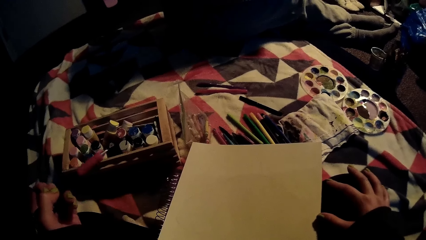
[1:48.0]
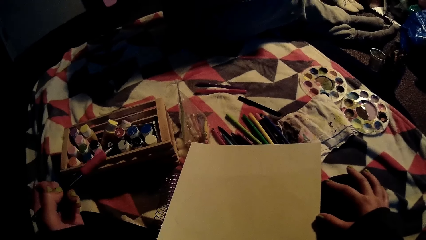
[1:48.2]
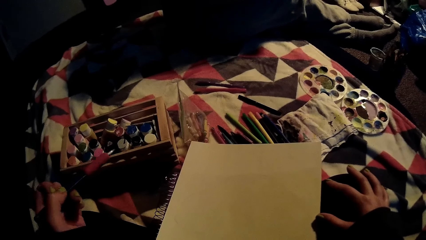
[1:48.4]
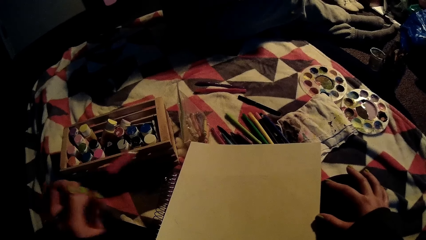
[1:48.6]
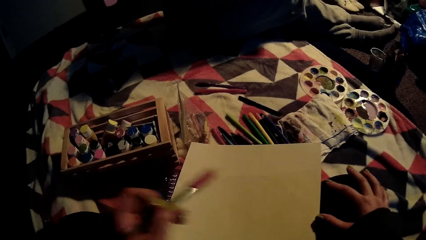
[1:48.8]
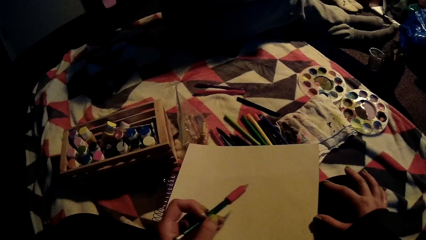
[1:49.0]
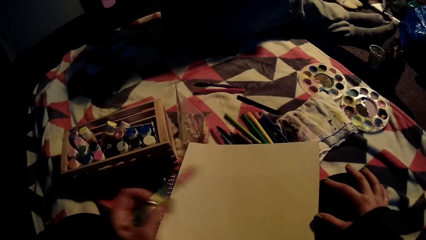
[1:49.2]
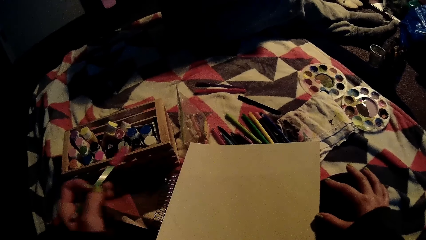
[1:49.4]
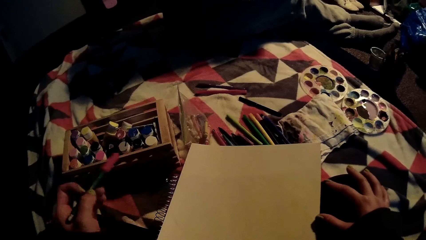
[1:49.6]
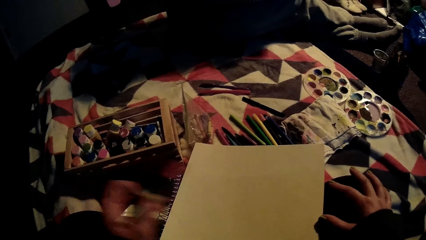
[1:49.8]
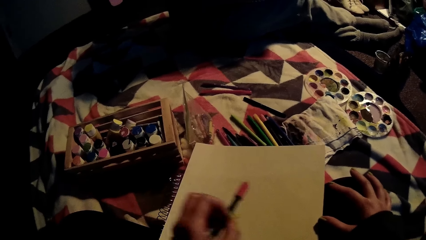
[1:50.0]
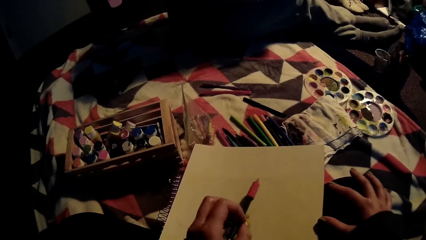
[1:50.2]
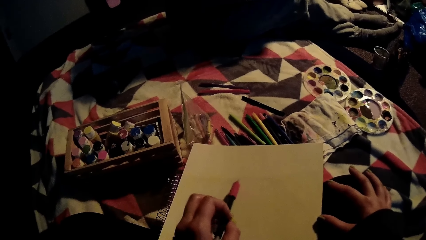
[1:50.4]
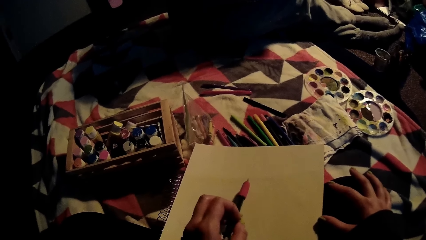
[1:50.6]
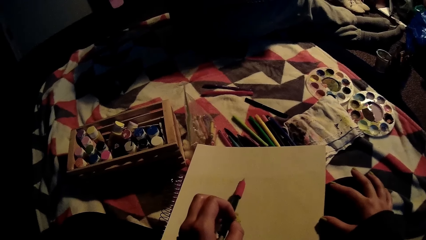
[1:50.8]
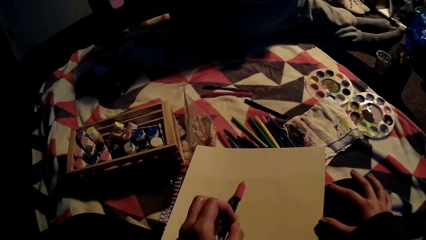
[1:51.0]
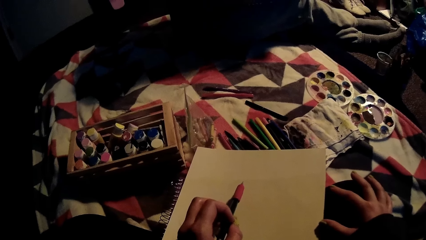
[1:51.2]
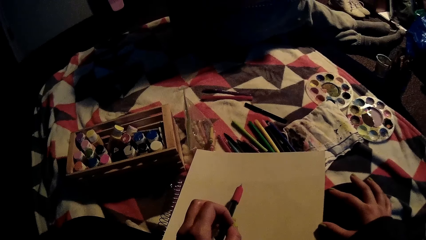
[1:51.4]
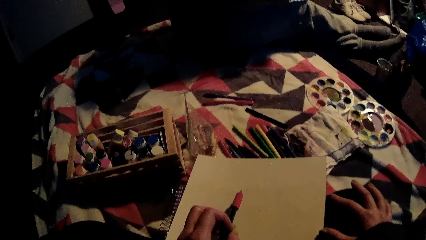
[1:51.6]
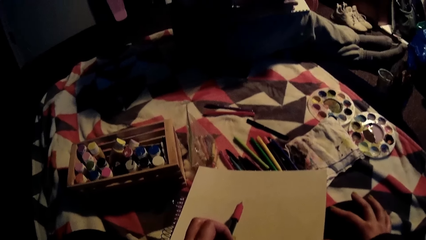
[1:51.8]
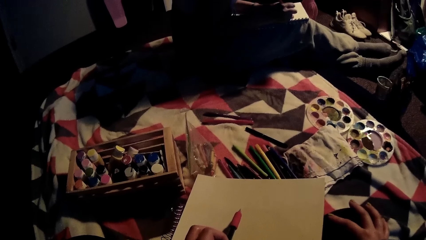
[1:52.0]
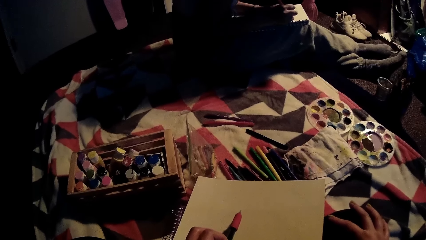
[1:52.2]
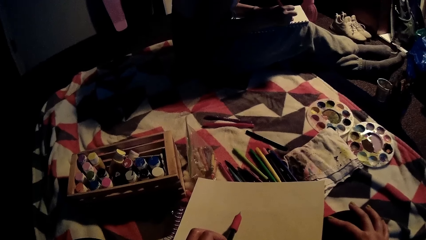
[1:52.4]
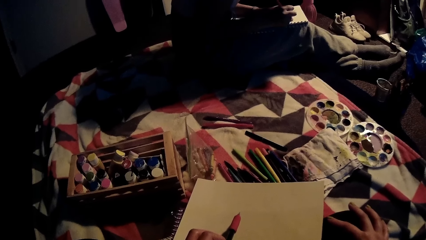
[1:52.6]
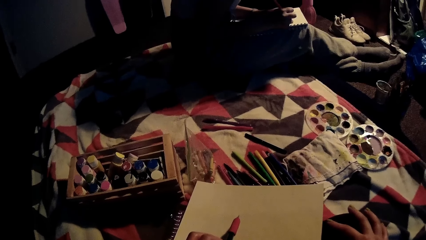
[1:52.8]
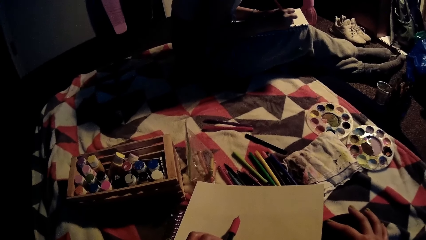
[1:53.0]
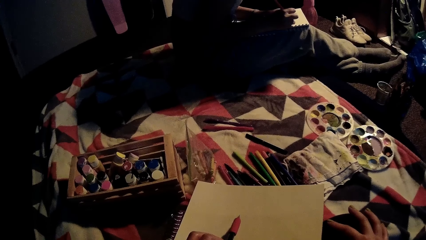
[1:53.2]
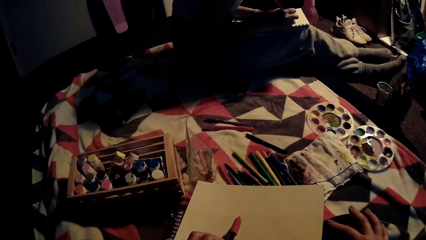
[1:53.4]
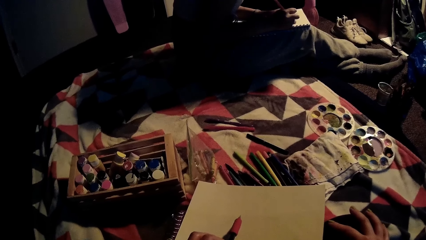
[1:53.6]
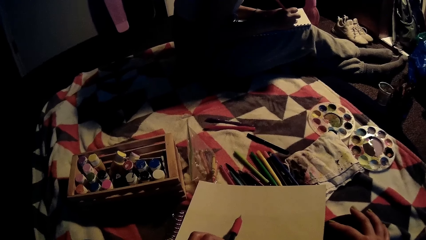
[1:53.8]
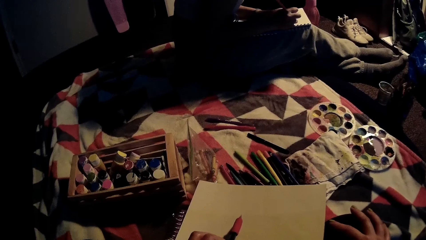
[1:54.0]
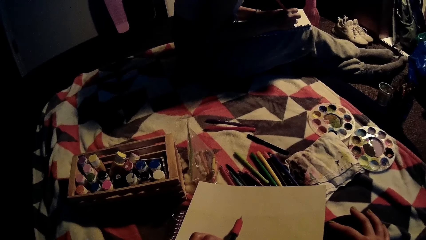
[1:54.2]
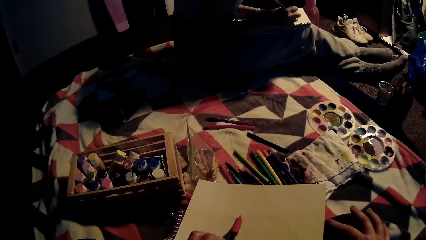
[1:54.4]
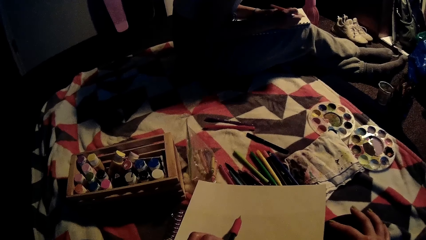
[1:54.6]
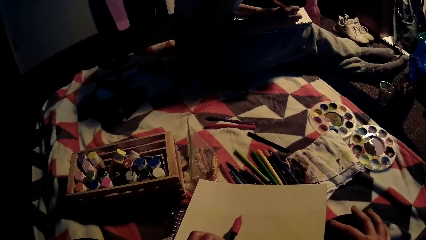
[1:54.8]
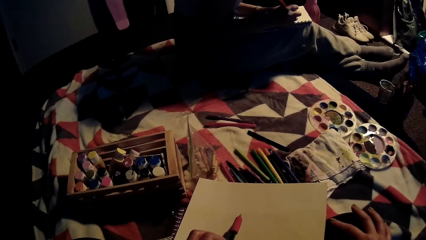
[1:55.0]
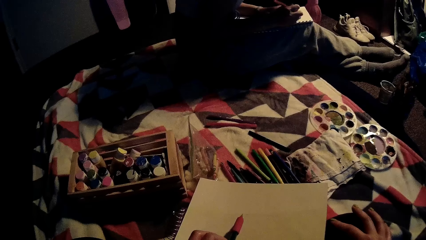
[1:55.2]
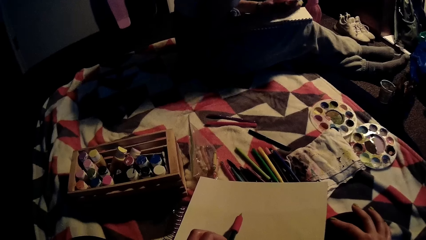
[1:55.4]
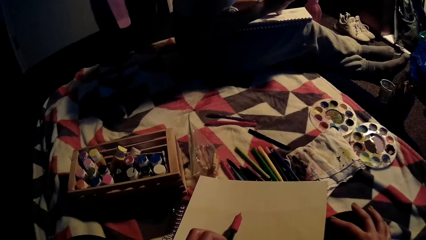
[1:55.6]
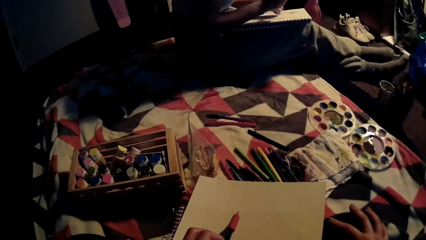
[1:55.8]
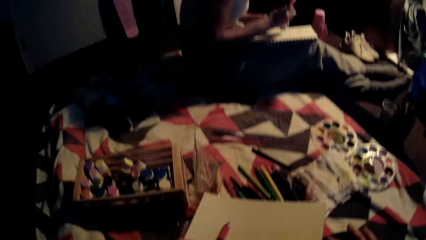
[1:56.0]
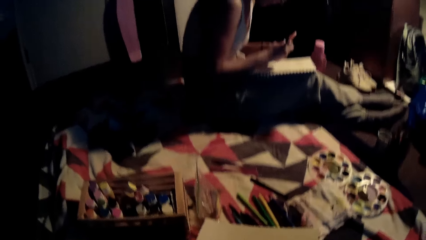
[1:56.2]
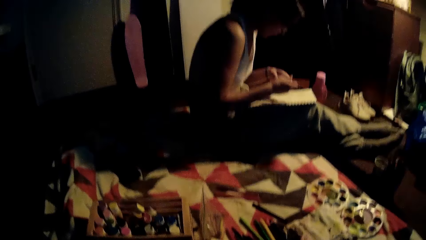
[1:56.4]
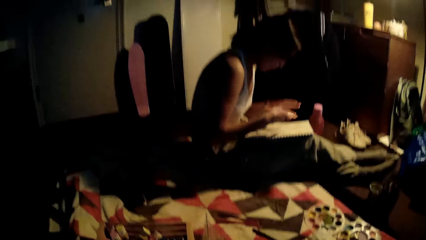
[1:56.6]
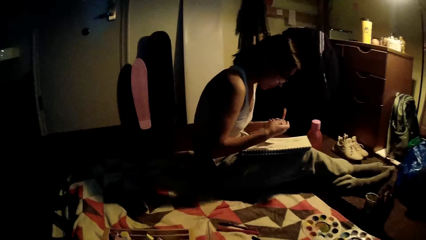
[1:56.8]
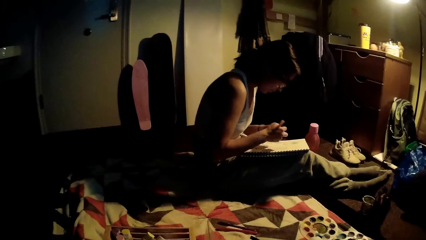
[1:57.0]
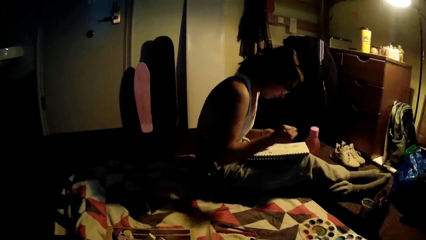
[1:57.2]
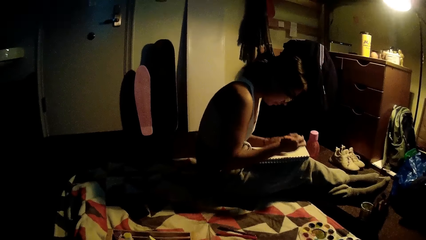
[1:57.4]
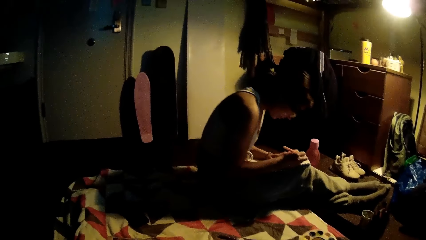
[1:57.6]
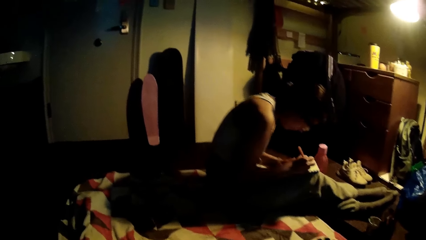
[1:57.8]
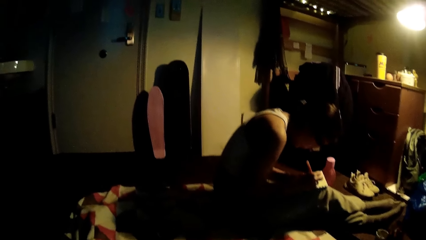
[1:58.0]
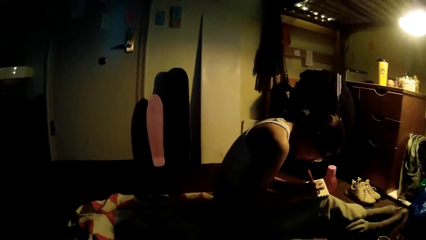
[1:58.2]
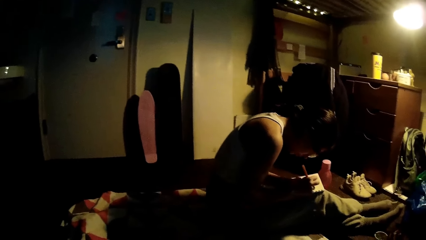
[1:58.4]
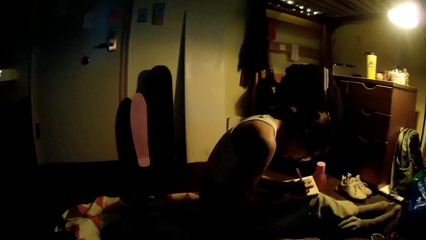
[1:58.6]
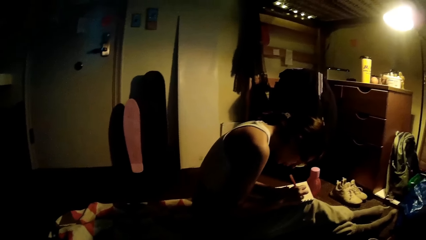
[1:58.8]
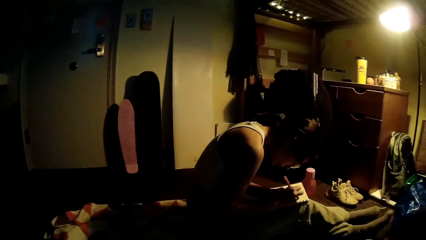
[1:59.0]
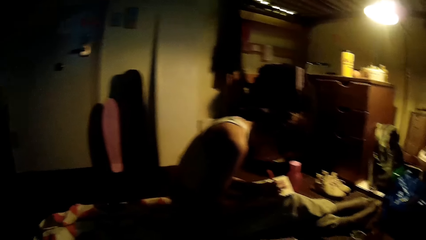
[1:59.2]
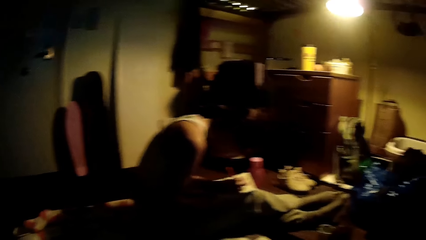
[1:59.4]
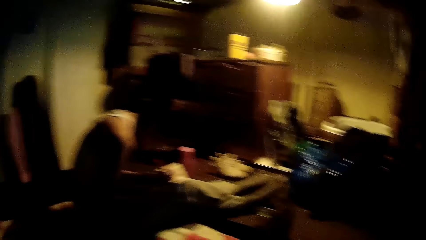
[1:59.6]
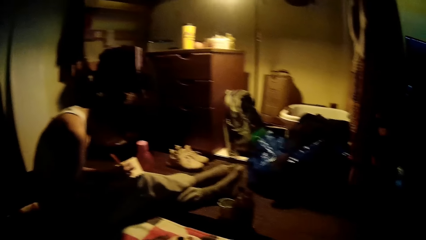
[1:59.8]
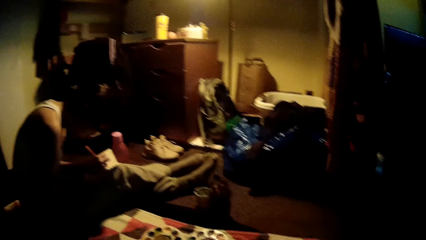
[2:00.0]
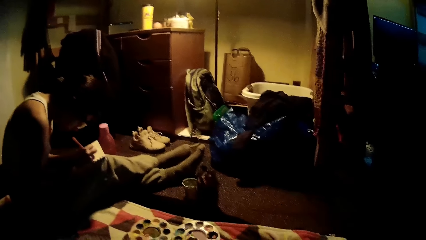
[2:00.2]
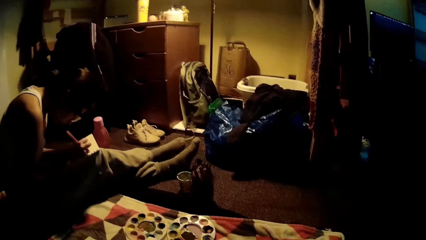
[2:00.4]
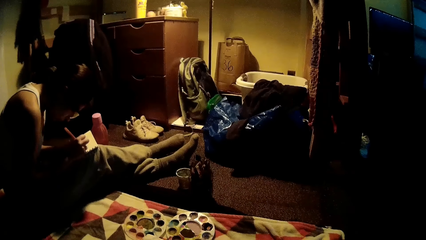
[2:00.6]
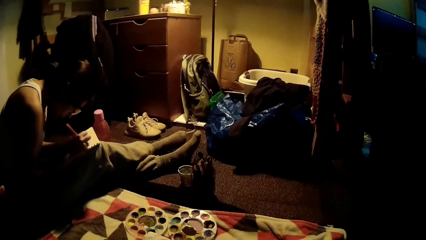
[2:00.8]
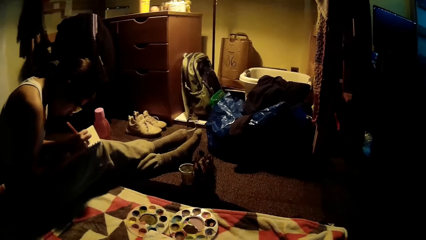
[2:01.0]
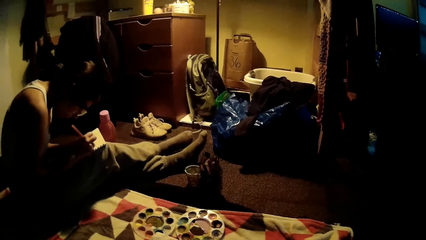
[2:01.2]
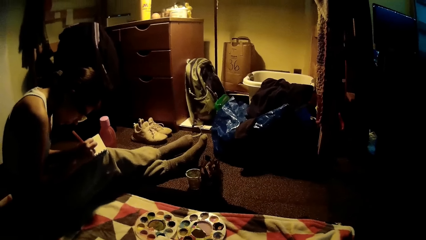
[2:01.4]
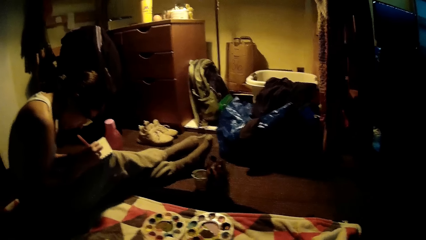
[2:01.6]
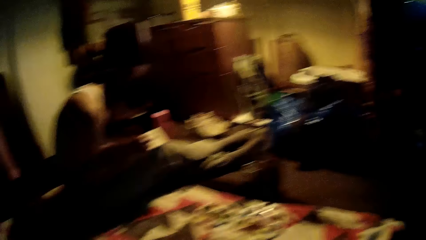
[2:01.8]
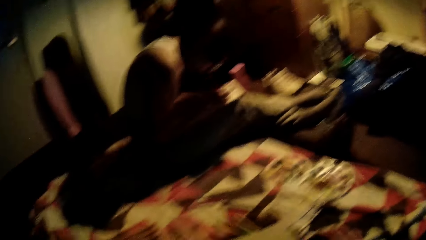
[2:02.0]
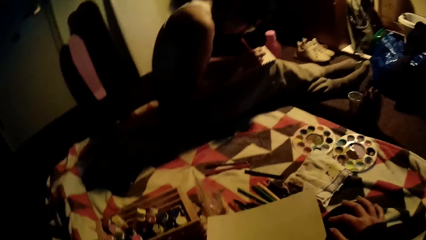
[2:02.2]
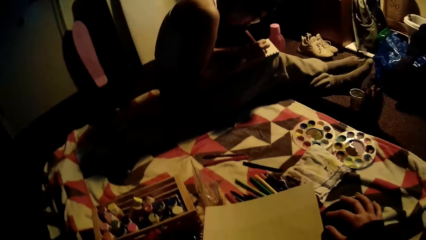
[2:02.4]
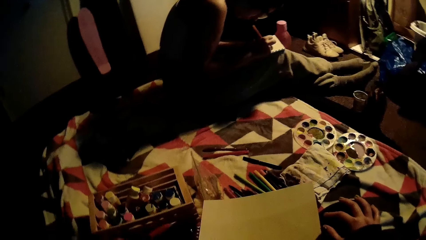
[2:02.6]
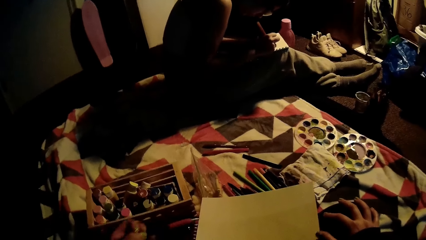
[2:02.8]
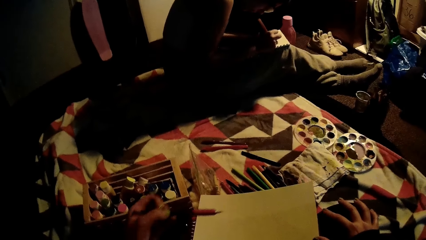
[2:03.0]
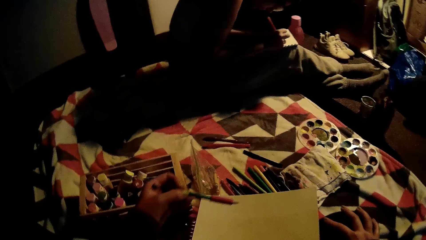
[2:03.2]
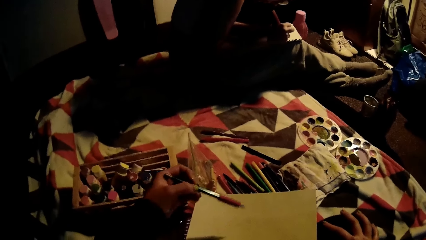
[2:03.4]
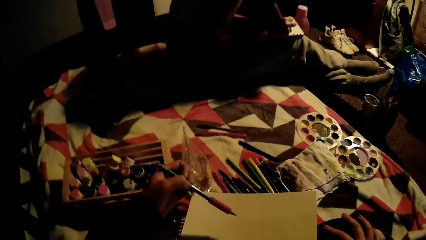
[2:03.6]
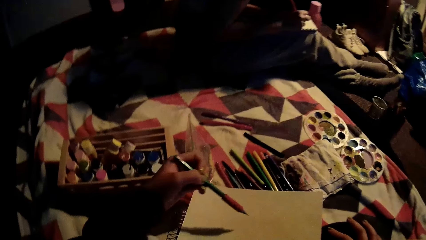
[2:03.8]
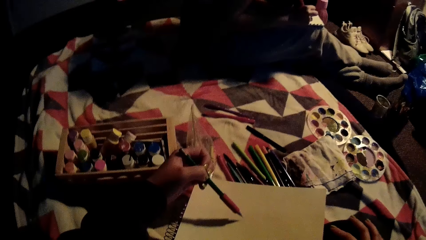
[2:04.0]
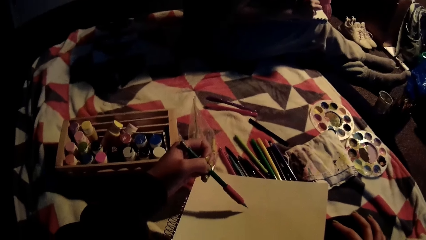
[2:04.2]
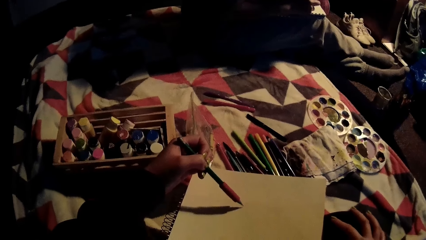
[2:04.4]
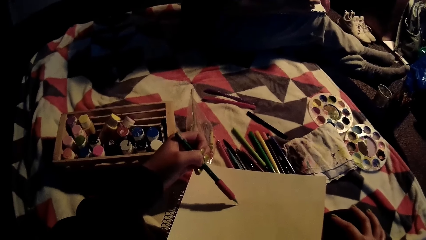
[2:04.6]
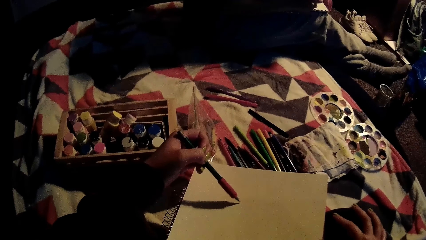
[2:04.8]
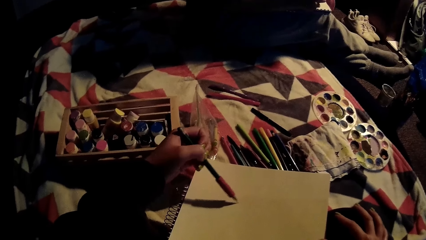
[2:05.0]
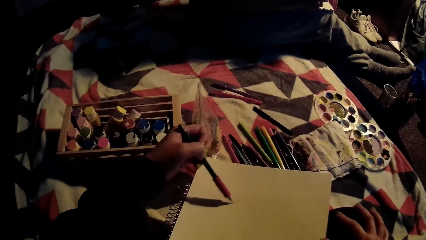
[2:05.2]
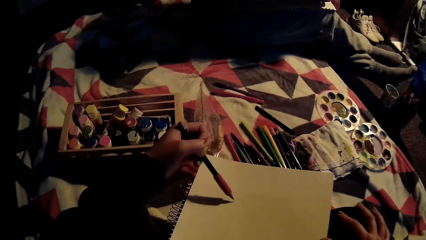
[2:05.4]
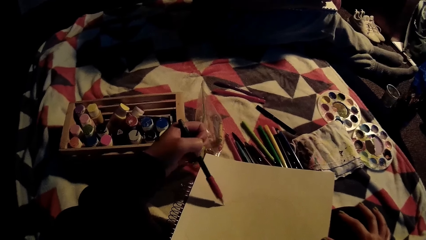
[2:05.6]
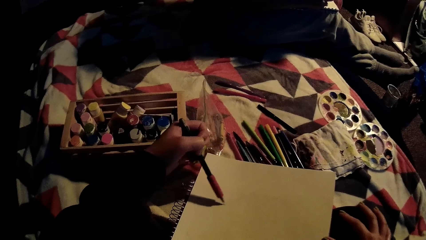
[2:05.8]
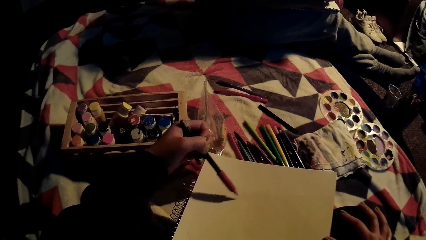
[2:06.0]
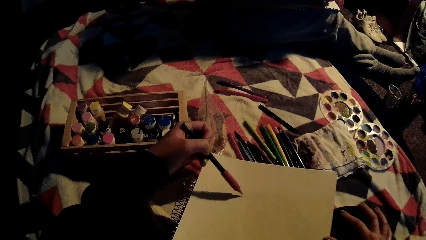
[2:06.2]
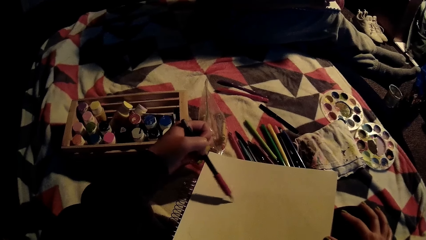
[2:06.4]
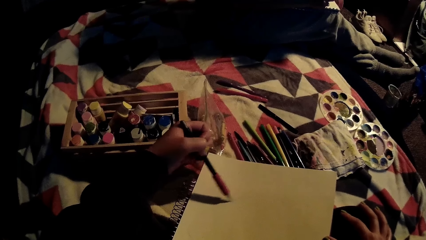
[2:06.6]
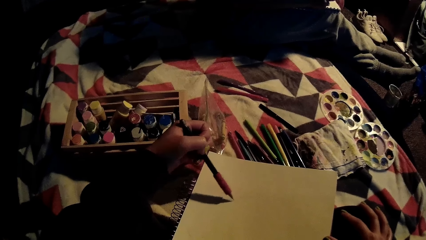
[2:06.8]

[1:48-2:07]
The camera wearer moves the hands. She shades on the book. The woman draws on the book with the pencil in her right hand. She holds the pencil in her right hand with her left hand. She draws on the book with the pencil in her right hand. The camera wearer looks around. She draws on the paper in her right hand with the pencil in her left hand.
